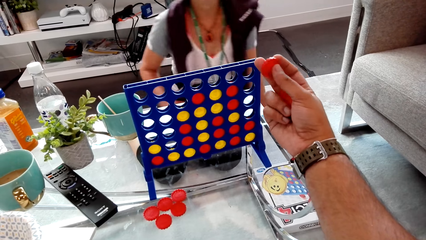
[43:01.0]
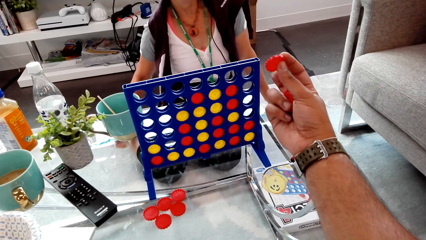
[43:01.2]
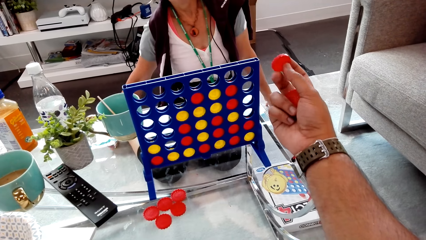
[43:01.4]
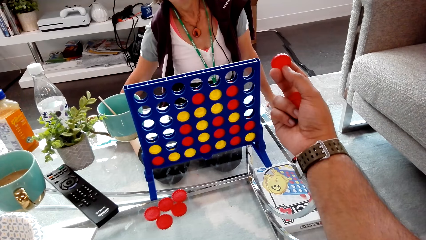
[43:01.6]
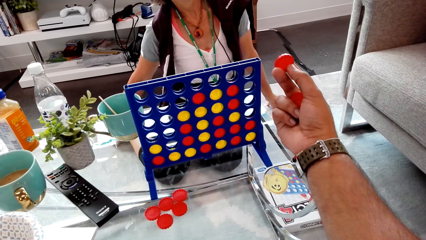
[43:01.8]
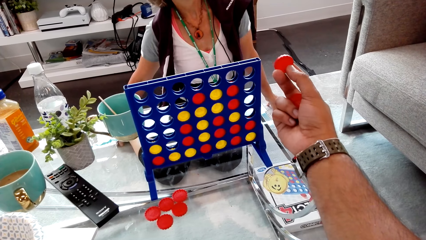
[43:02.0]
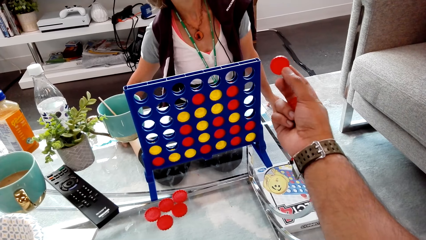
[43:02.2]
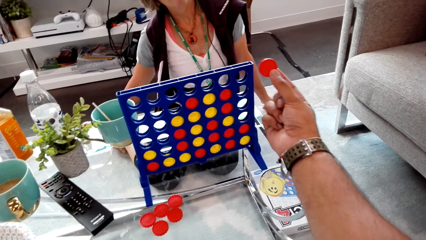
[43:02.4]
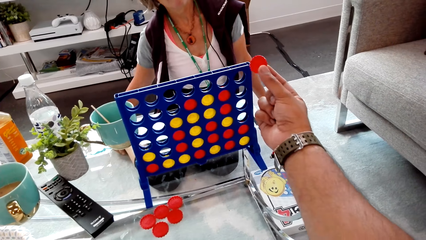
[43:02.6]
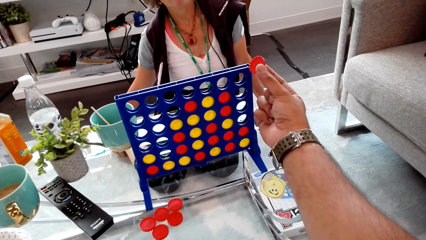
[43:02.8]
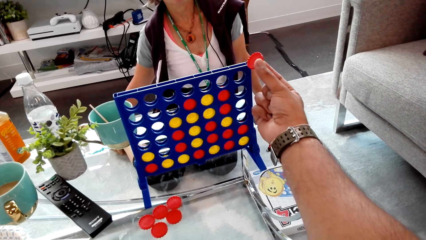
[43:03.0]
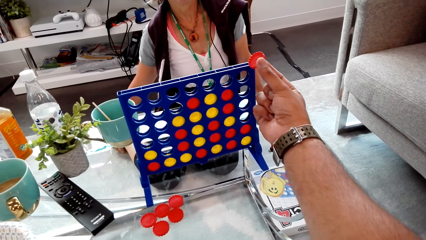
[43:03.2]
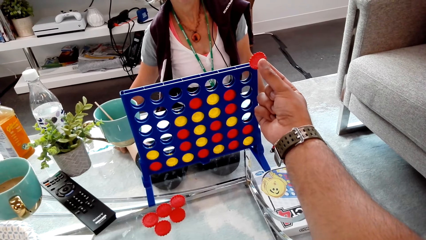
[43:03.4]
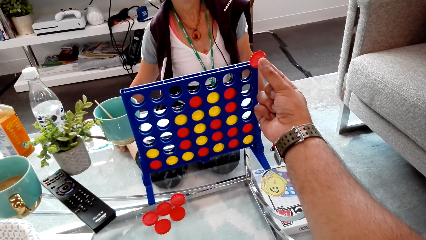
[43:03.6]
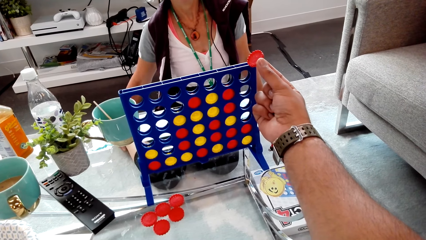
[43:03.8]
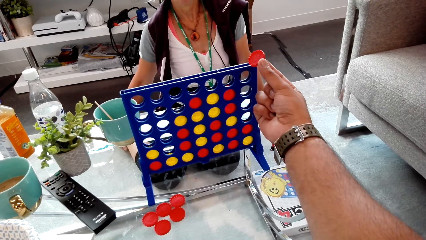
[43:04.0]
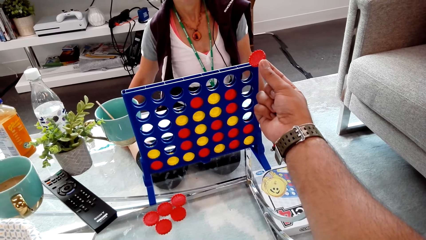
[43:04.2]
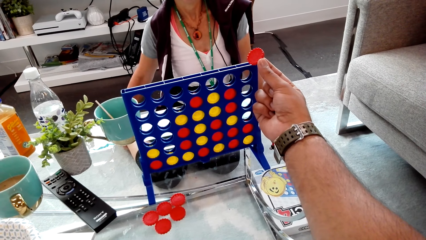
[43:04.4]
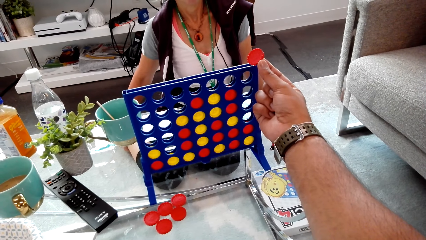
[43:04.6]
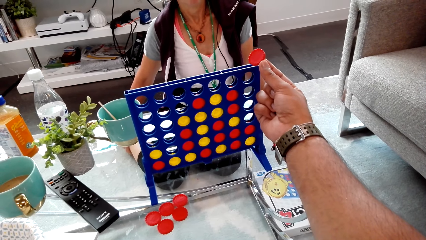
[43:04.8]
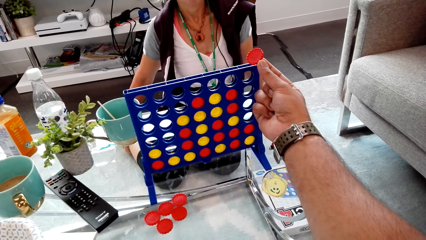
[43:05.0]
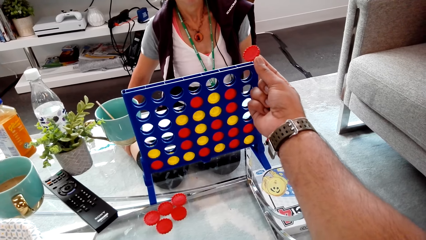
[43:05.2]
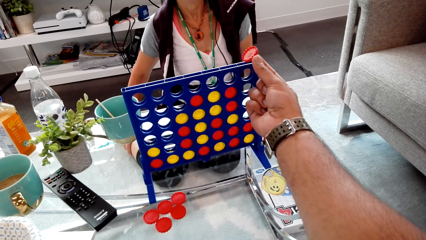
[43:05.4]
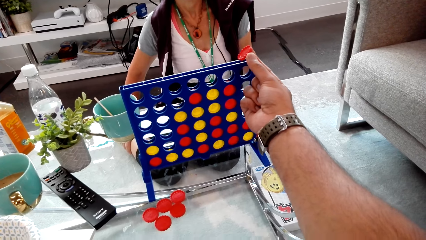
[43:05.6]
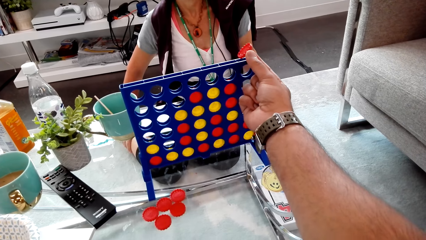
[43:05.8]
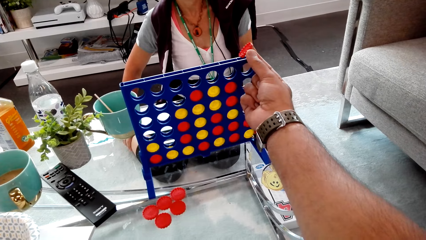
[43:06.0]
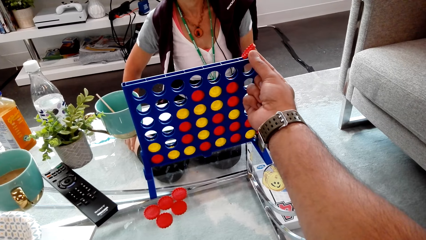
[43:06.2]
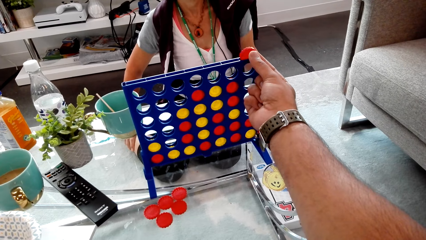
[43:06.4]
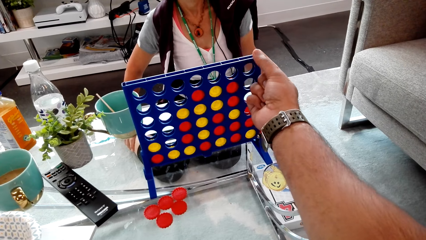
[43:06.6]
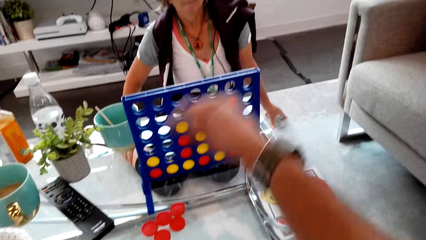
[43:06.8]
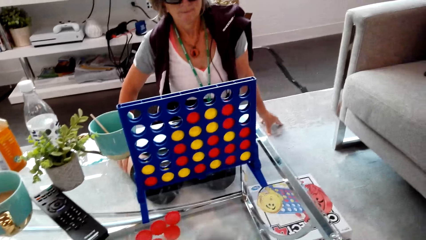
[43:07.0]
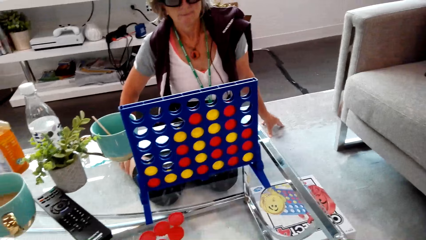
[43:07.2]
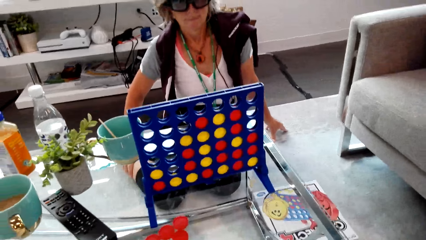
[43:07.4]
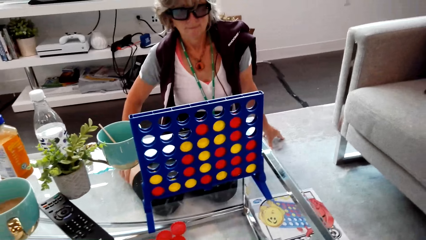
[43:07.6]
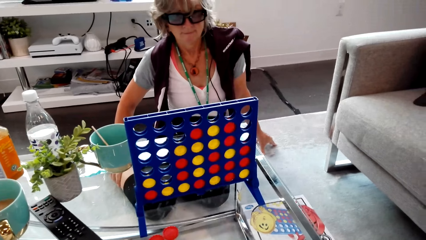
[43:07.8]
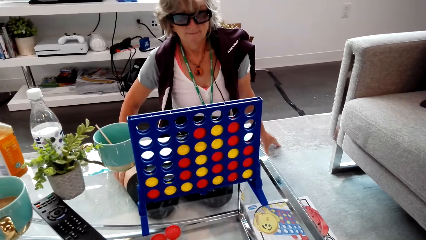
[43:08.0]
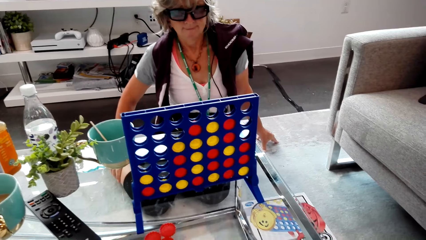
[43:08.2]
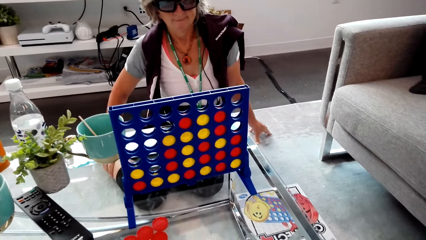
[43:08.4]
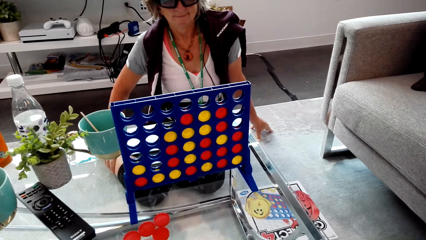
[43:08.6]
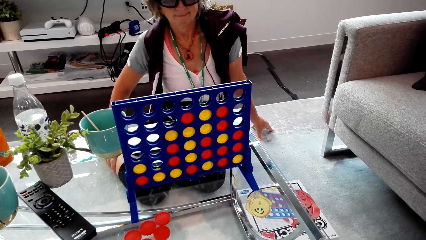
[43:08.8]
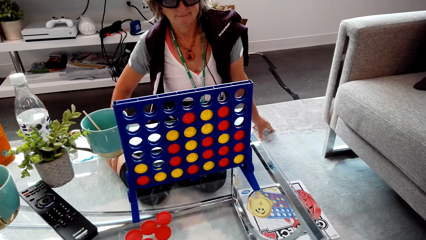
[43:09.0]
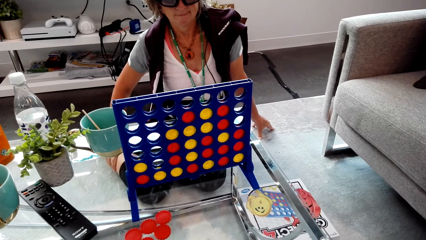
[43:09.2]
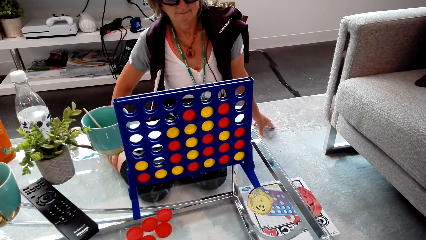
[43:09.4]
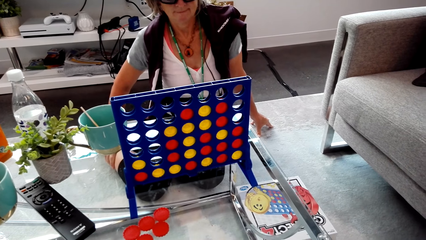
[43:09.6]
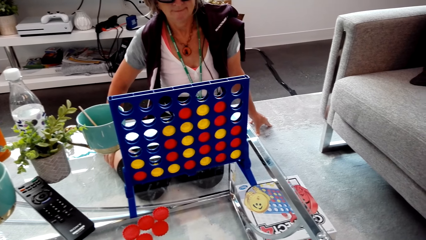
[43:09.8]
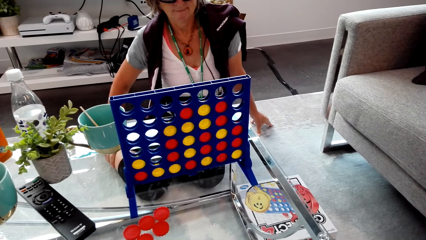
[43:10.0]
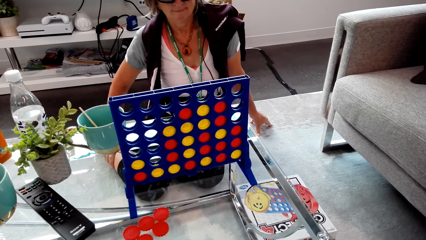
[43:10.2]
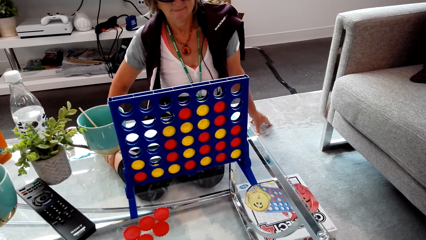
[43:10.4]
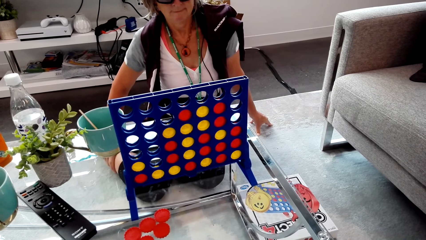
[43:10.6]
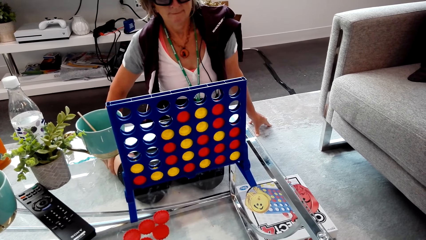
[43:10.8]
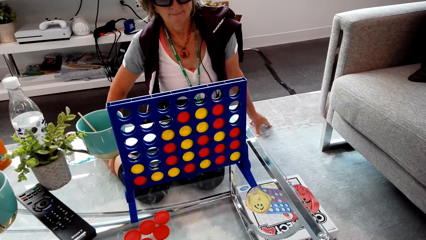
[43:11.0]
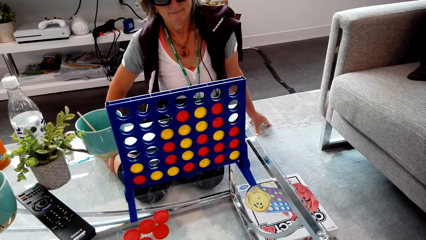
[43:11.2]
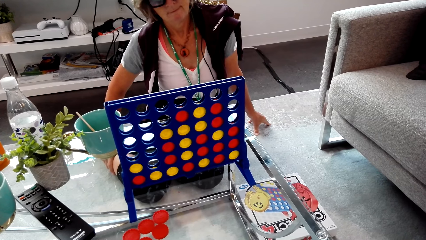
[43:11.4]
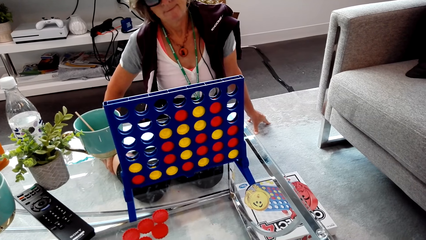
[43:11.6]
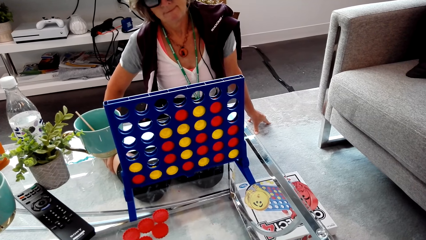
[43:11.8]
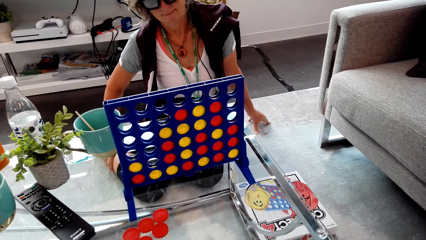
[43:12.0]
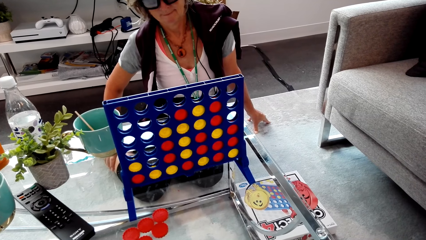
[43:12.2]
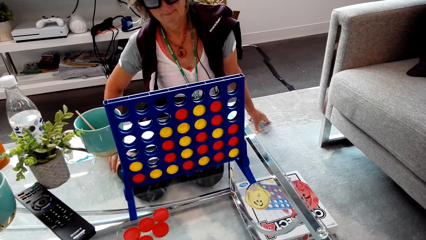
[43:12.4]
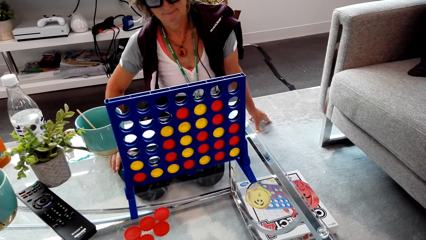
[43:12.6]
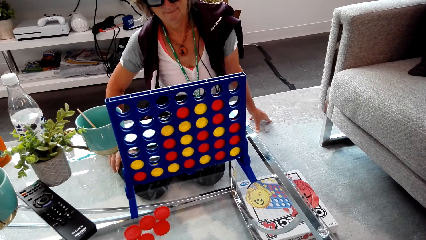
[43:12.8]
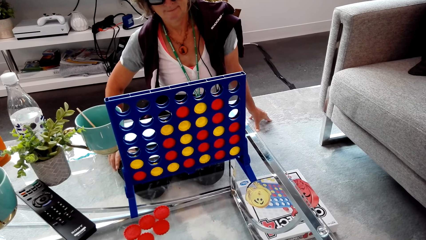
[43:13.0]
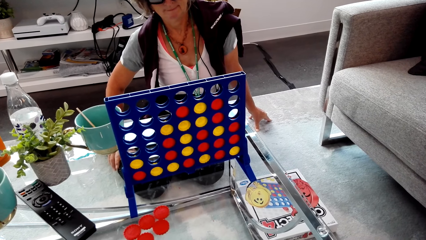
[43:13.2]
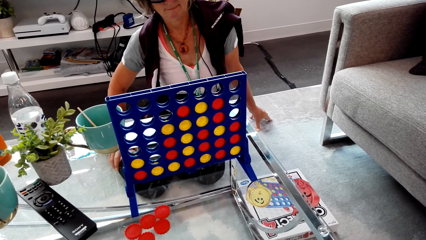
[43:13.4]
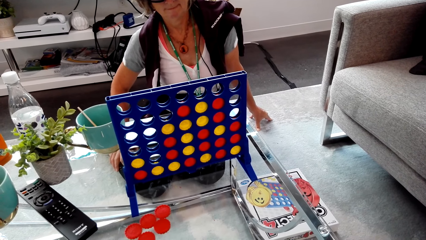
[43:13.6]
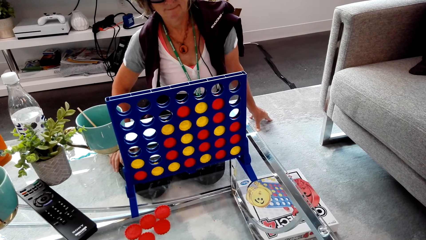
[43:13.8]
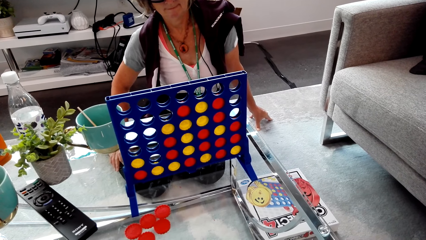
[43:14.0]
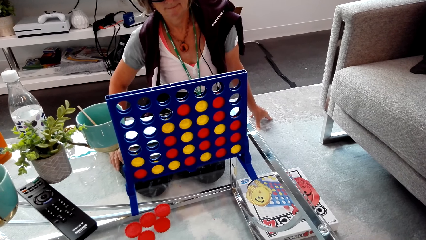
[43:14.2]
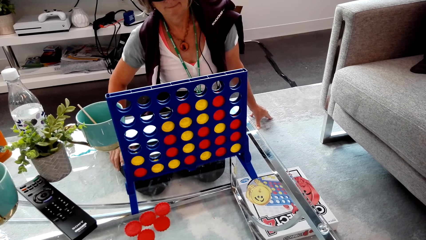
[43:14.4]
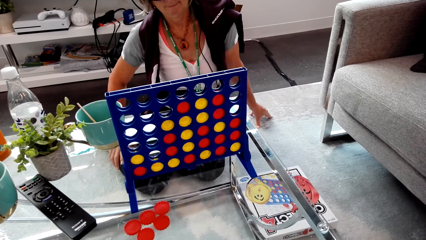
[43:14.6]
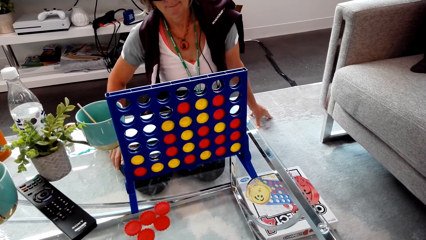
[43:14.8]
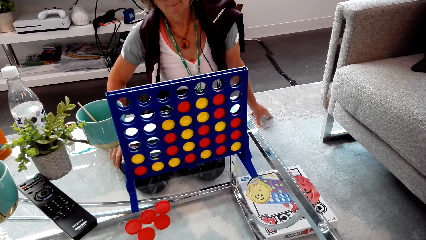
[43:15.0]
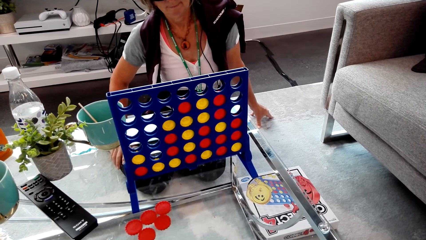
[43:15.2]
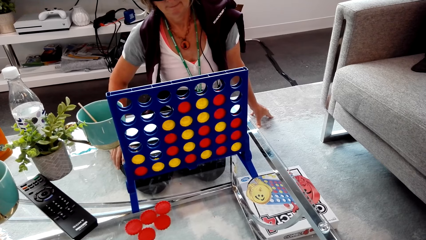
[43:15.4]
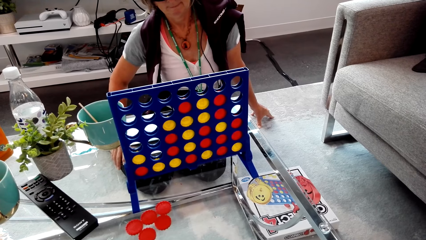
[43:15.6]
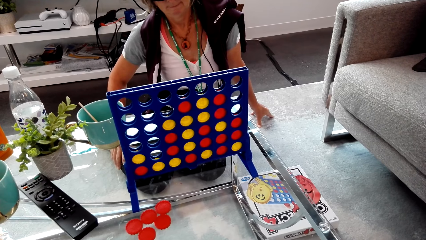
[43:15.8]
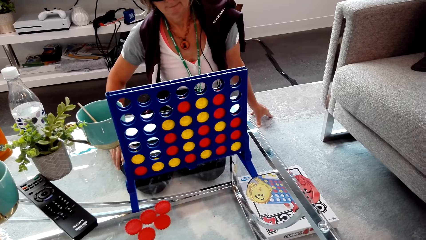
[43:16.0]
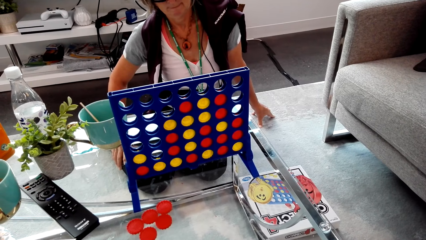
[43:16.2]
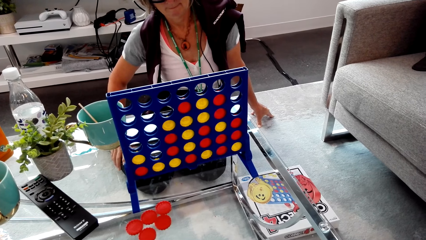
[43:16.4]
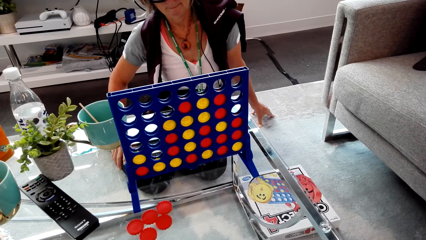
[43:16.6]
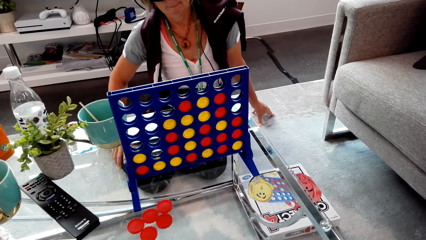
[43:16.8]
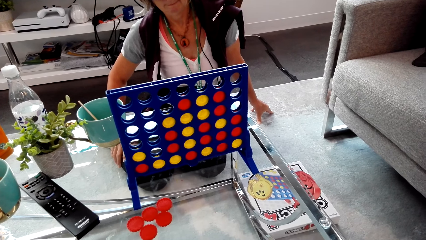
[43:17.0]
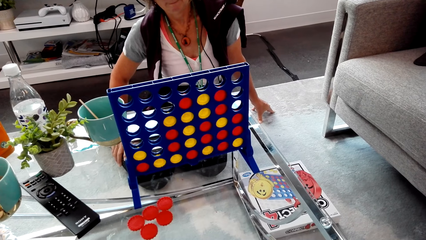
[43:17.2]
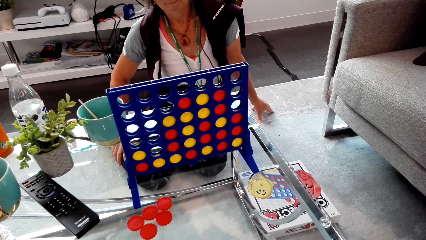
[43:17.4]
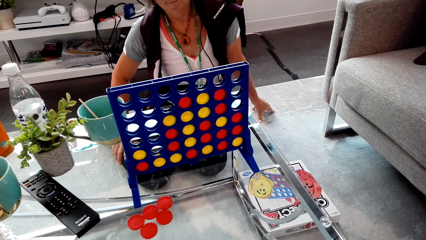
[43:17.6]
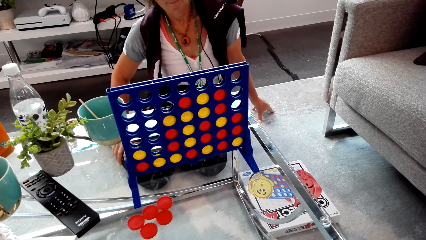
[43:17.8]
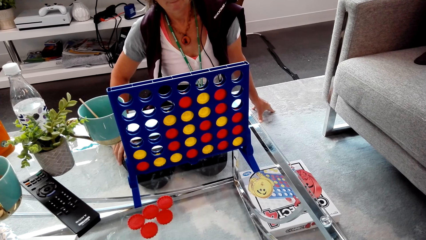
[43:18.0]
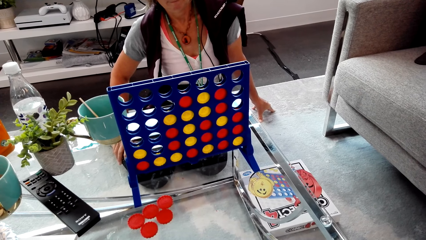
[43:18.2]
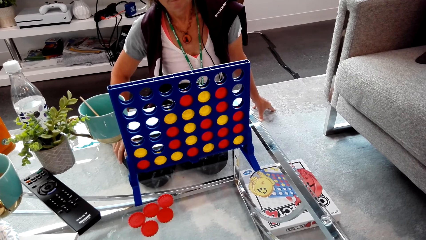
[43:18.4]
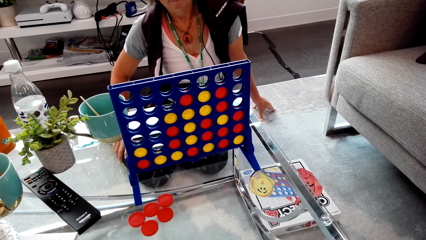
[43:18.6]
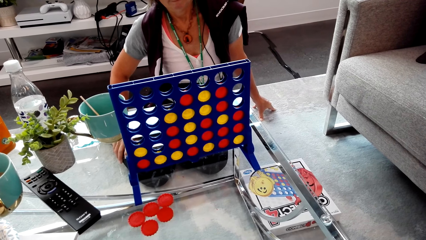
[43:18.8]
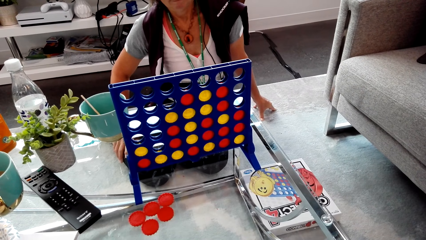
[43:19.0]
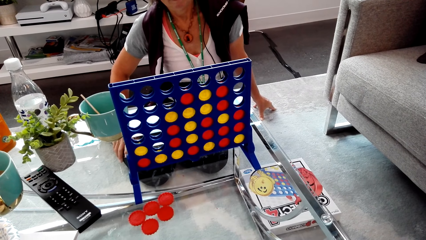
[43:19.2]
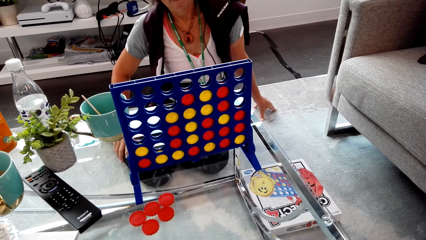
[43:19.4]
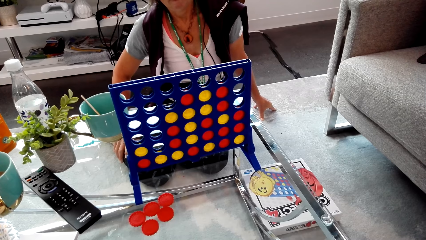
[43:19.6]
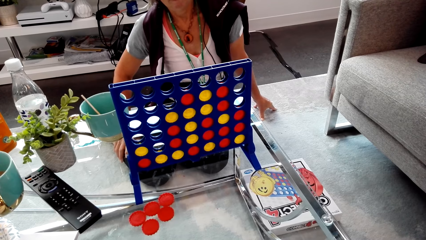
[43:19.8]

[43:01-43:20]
The camera wearer puts the chip in the connect four. They look at the lady.
